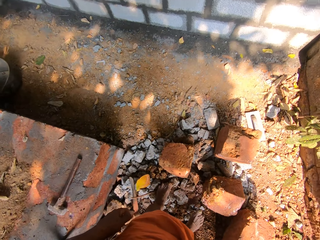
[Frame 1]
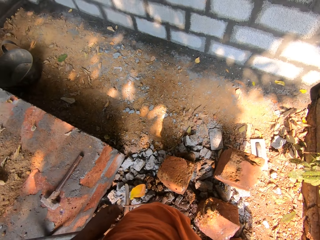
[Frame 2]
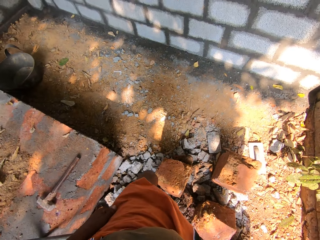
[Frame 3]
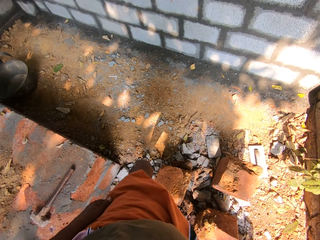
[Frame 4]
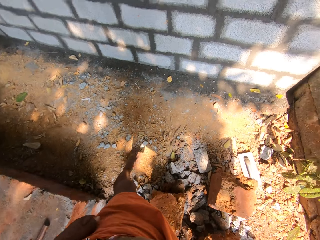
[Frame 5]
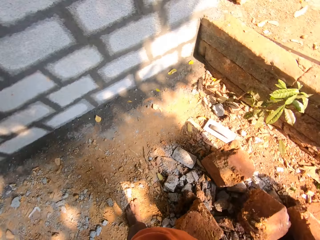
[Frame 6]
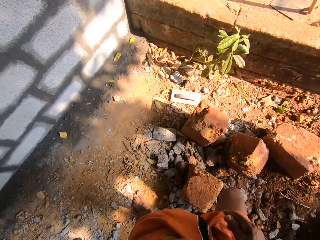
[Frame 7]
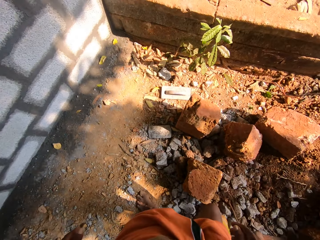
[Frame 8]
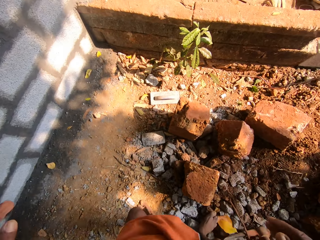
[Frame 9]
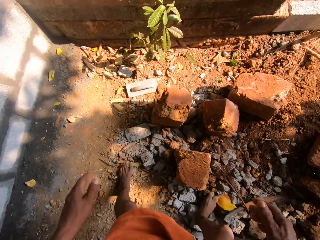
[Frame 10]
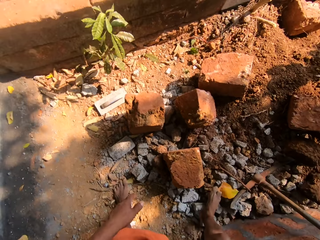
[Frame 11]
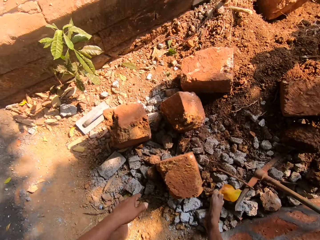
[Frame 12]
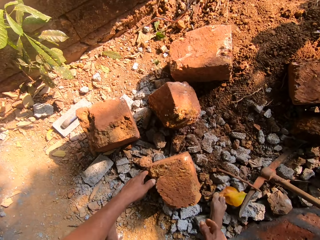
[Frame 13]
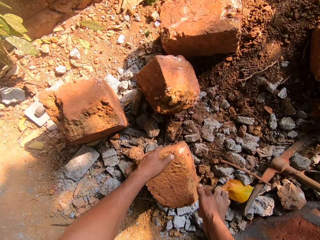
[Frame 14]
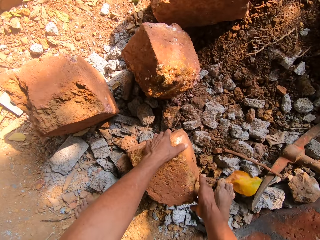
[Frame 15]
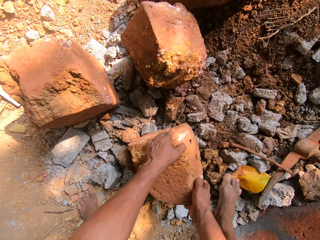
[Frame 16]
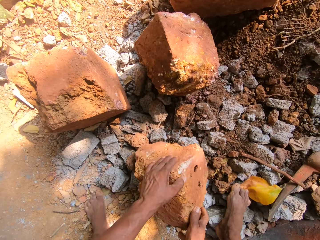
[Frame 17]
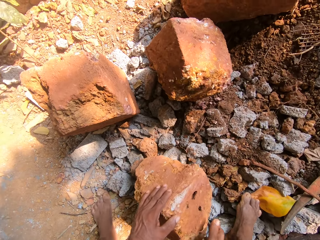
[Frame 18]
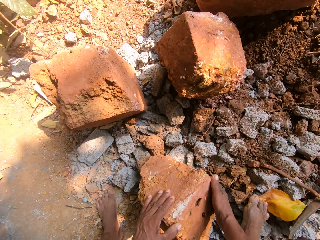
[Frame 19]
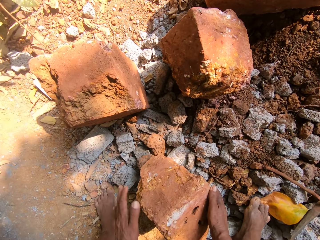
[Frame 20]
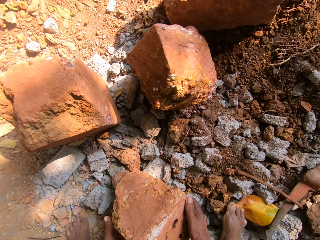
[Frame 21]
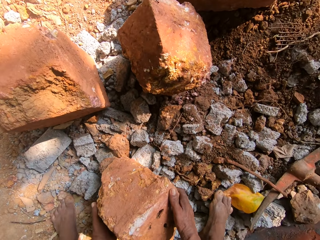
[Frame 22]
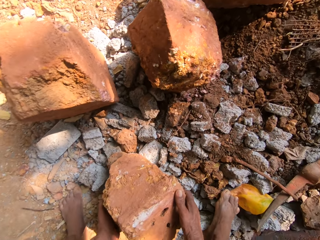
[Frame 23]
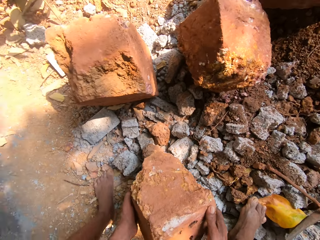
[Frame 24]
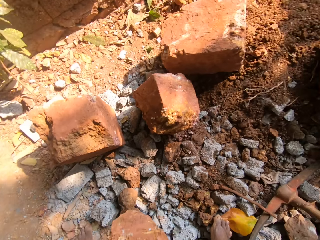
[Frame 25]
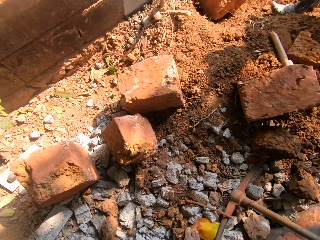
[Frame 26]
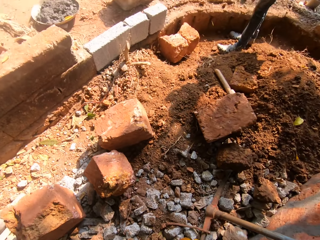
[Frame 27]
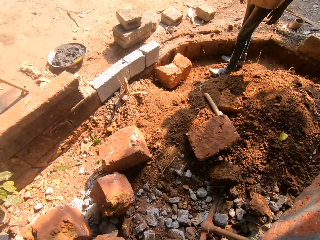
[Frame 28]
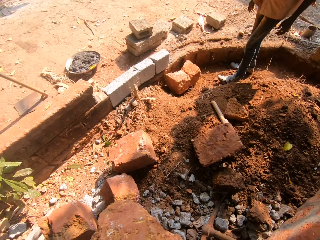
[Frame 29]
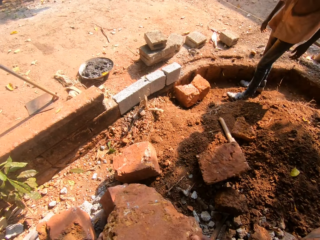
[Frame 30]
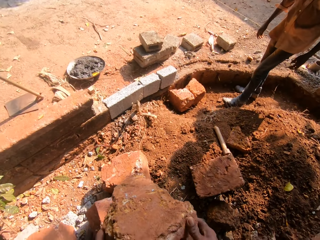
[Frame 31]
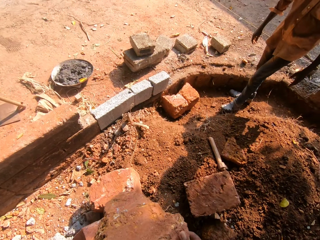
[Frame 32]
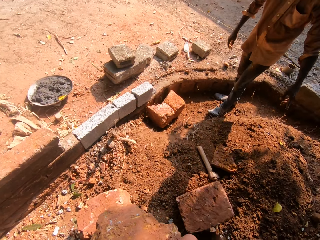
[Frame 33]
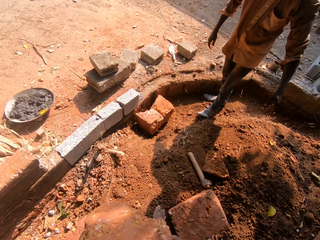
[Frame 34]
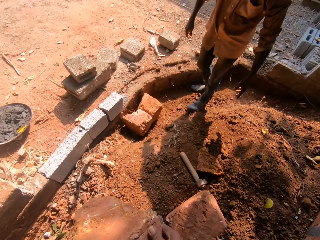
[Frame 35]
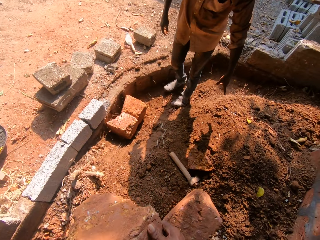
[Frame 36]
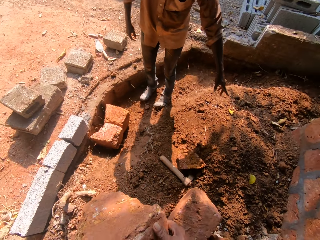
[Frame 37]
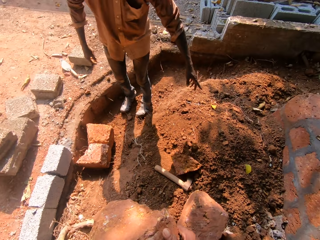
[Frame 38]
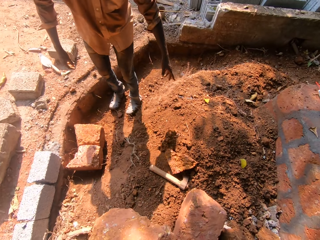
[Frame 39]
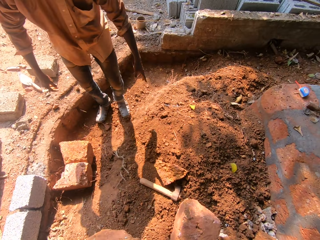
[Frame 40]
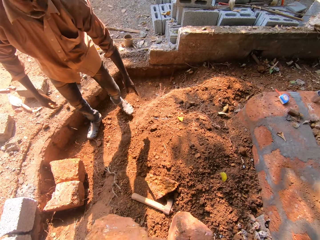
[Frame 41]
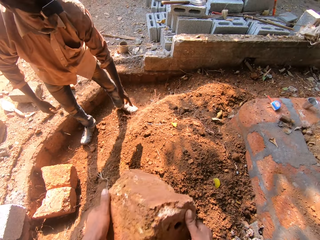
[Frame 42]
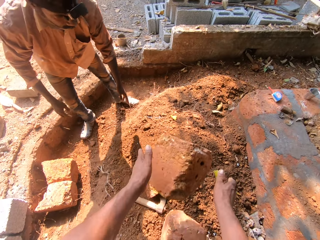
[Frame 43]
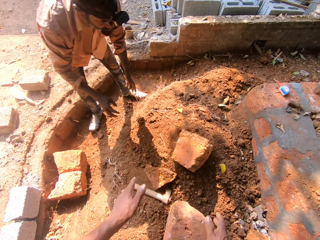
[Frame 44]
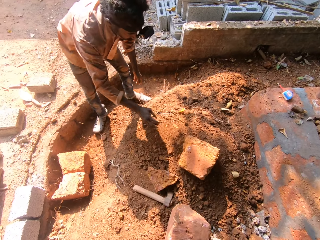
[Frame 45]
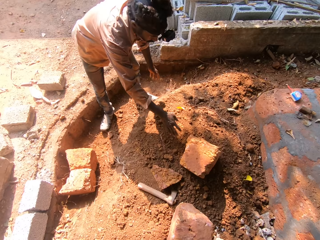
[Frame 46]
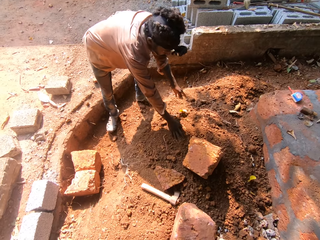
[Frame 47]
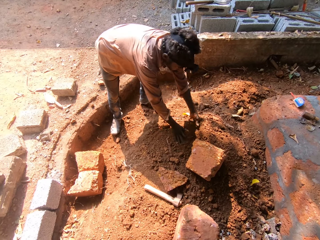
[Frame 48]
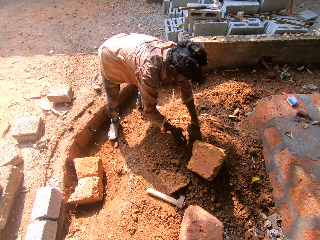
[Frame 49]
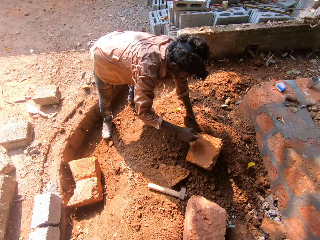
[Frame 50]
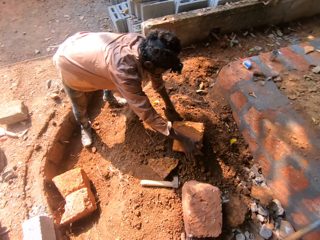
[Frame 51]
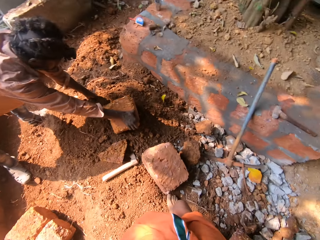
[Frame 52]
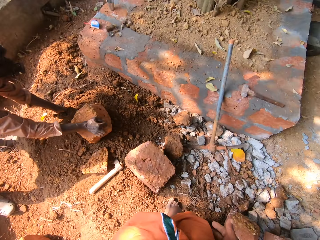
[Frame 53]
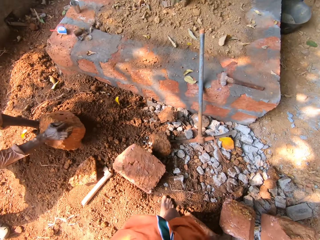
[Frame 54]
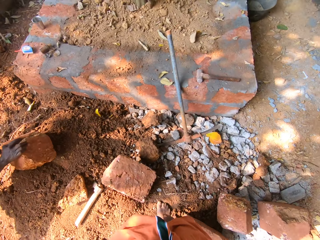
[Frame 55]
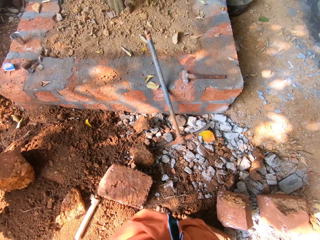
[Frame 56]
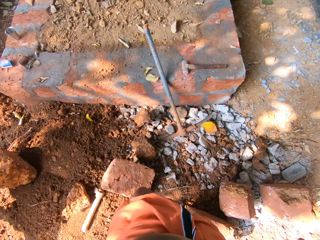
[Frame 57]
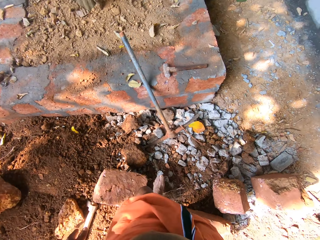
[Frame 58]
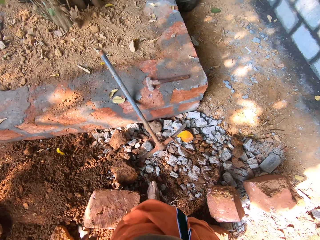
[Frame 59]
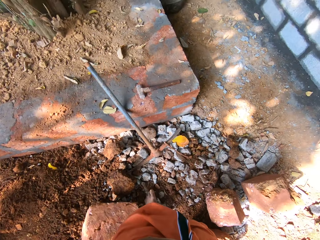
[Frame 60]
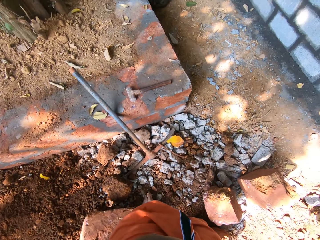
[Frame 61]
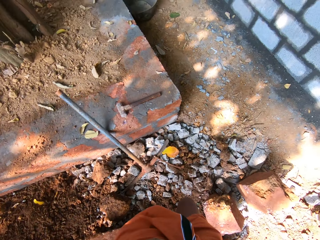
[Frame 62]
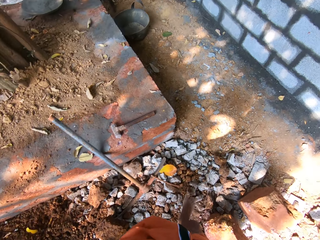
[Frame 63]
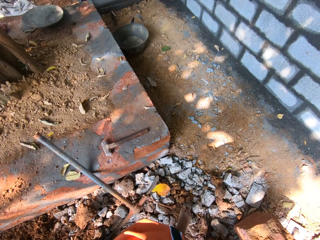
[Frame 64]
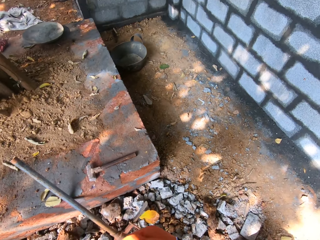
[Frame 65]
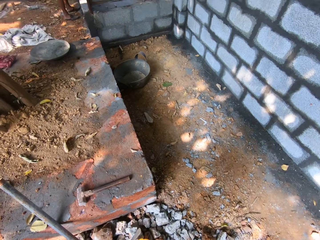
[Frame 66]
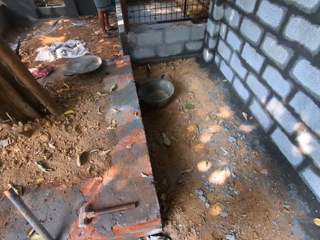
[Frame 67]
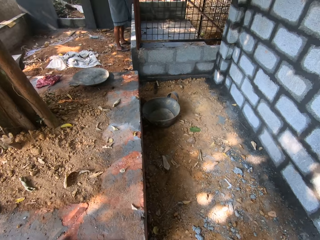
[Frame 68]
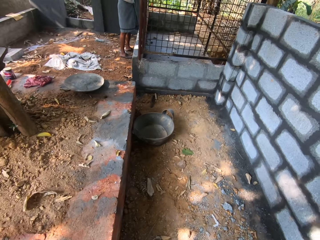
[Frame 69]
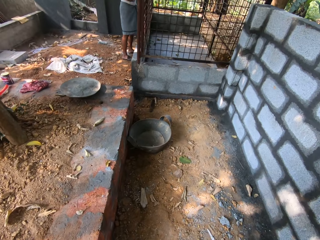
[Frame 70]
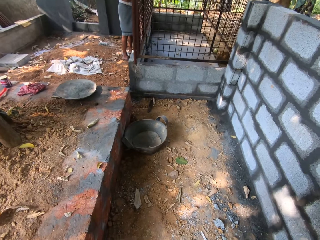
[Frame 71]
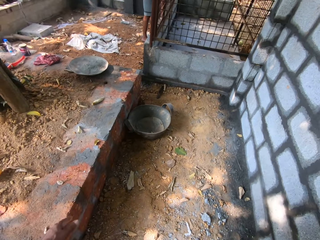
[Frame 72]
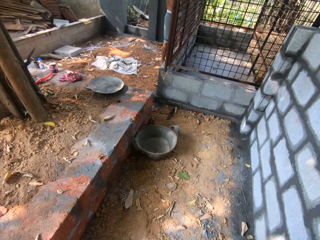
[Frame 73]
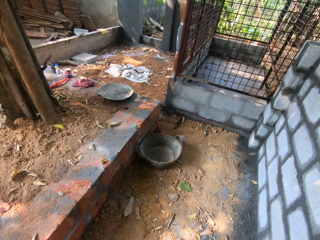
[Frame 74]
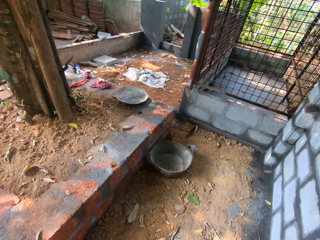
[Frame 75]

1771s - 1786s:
The camera wearer walks. They grab a brick with both hands. They turn the brick with both hands. They lift the brick with both hands. They carry the brick. They throw the brick down with both hands. The man rests on the floor with both hands. The man turns the brick with his right hand. The man picks up the brick. The camera wearer speaks to another man. They walk and speak to the other man.

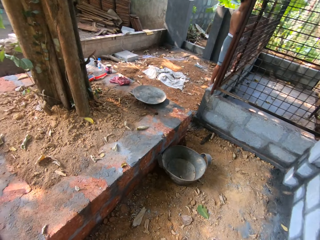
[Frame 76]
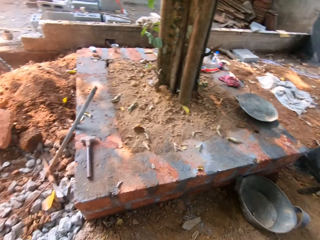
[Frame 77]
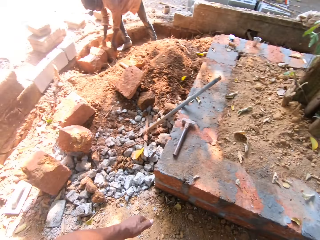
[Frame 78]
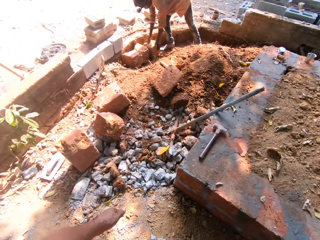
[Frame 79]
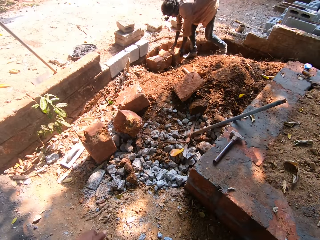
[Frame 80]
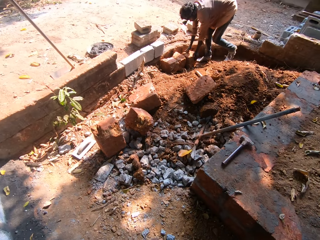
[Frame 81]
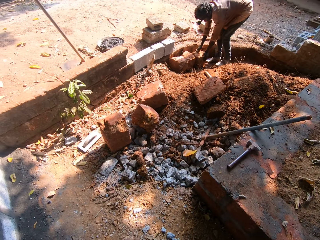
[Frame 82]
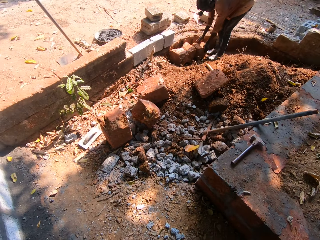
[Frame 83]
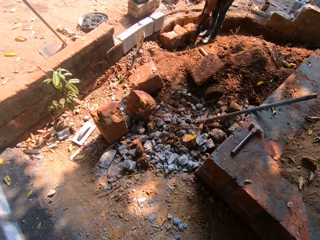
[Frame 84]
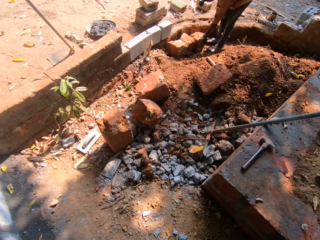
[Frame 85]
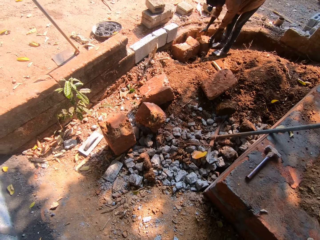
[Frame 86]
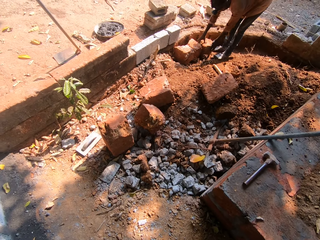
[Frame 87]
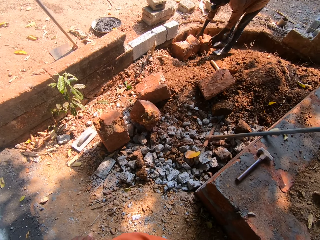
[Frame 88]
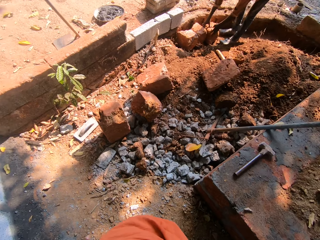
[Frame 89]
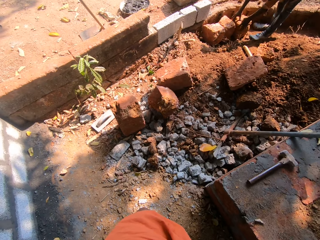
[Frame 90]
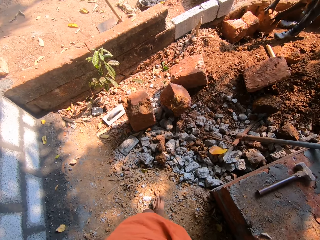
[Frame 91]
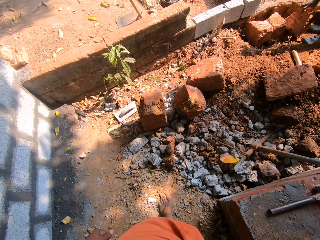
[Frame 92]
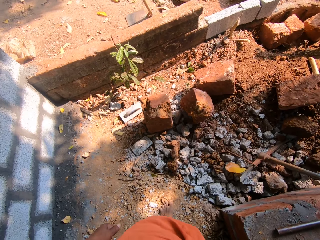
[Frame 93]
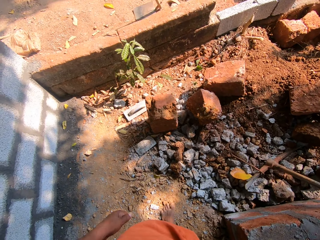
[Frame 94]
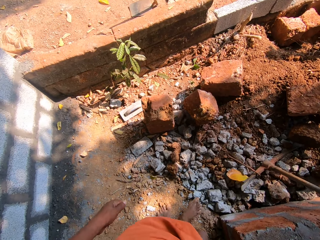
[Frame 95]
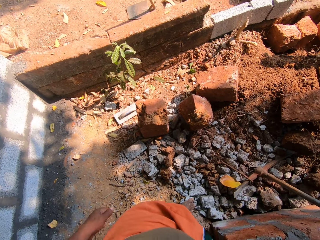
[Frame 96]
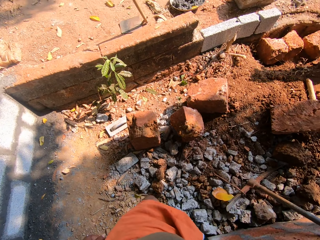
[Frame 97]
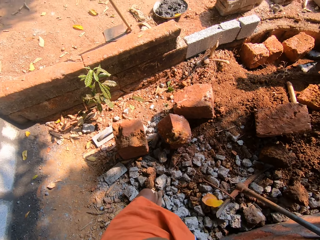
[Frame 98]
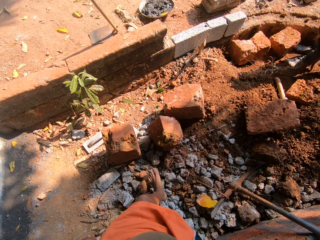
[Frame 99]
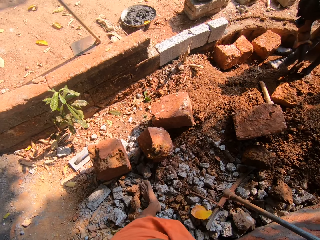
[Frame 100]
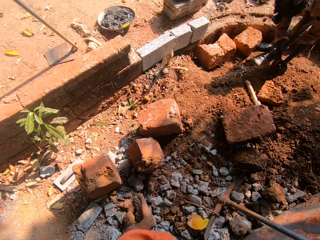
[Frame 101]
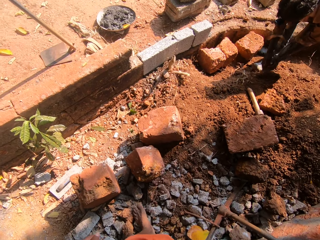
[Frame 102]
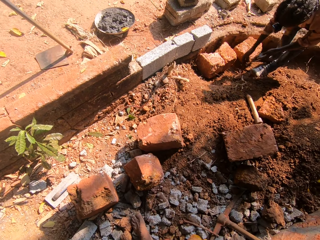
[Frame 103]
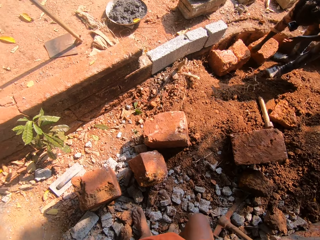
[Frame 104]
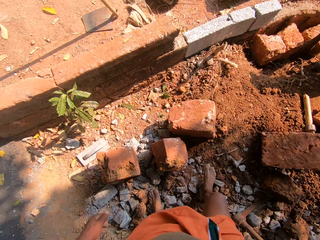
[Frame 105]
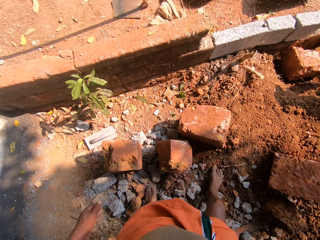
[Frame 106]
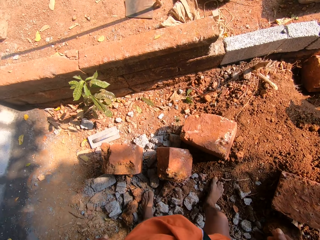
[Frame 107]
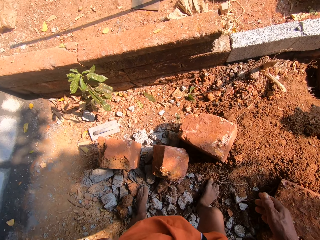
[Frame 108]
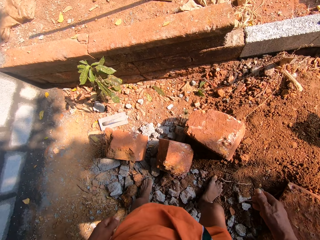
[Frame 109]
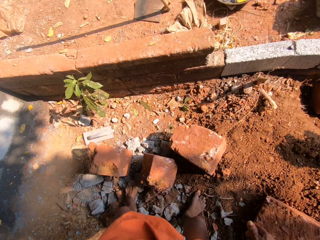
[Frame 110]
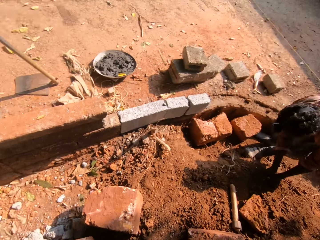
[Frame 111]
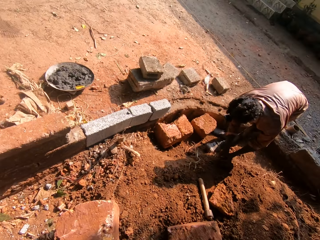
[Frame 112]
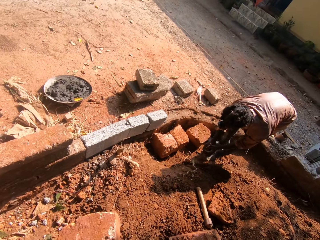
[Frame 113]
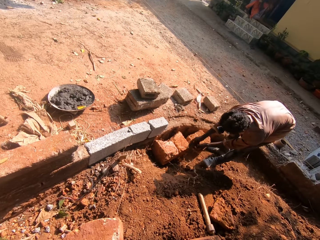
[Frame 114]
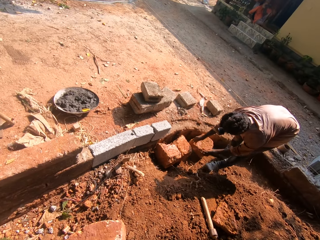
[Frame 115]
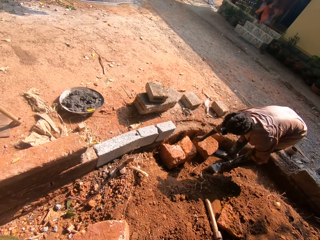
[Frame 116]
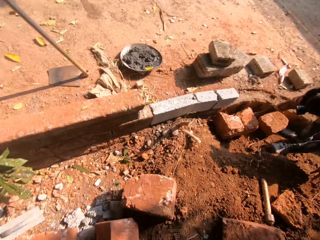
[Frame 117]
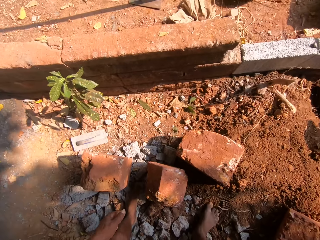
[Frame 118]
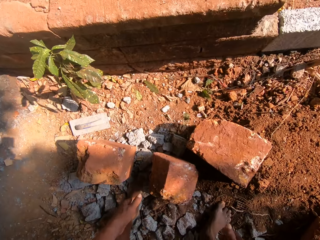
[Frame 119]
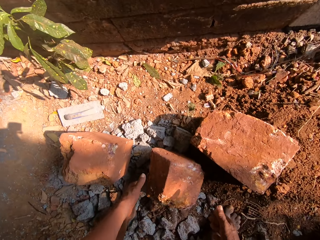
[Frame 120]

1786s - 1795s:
The man presses the brick with both hands. The man flips the block with both hands. The man packs some sand from the floor with both hands. The man pours the sand between the bricks with both hands. The man packs some sand from the floor with both hands. The man pours the sand between the bricks with both hands.
